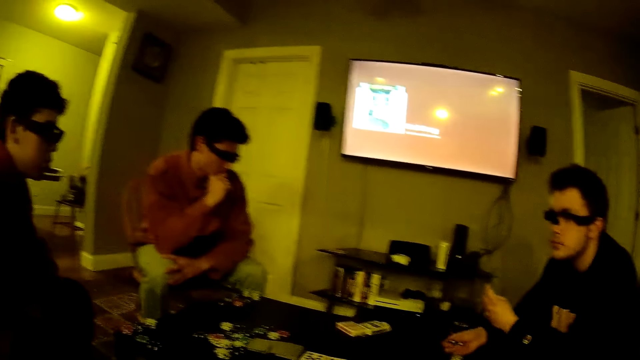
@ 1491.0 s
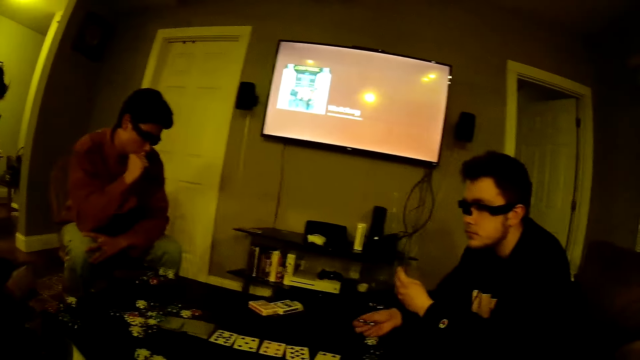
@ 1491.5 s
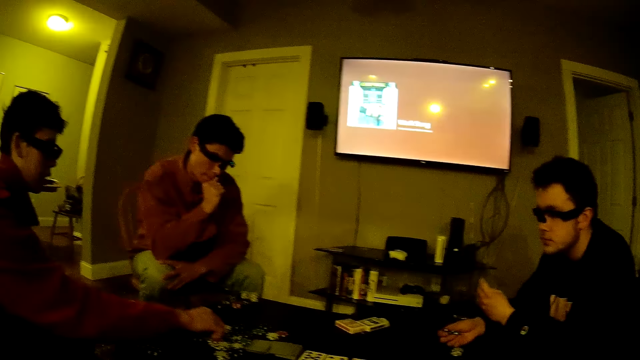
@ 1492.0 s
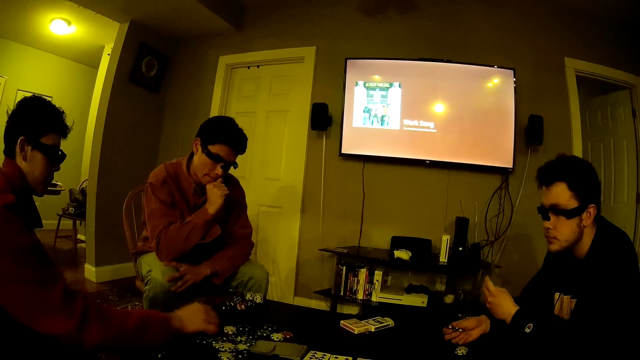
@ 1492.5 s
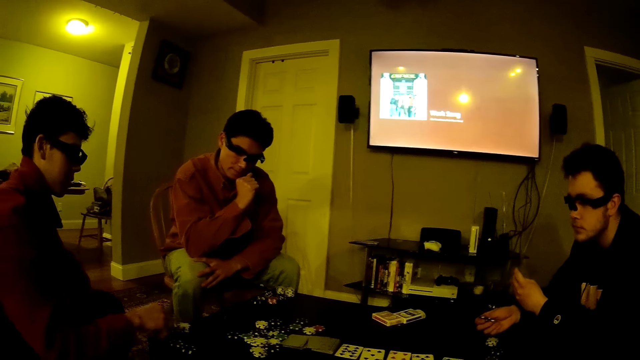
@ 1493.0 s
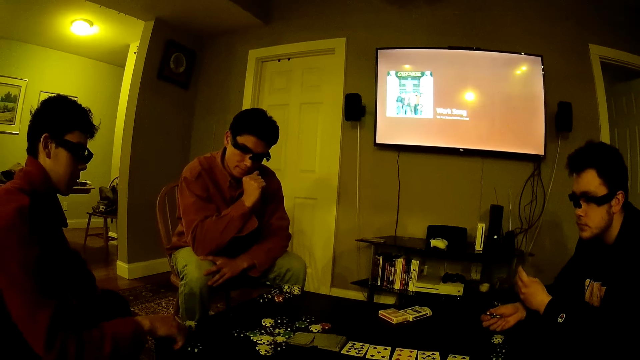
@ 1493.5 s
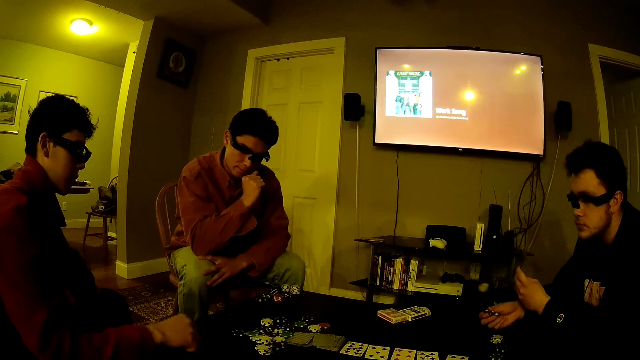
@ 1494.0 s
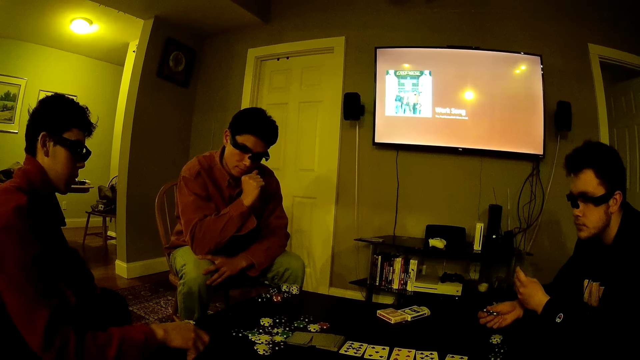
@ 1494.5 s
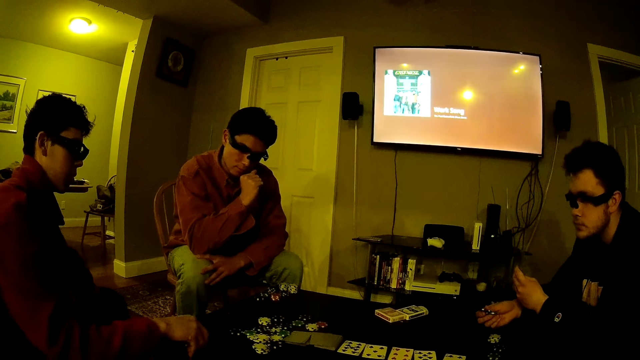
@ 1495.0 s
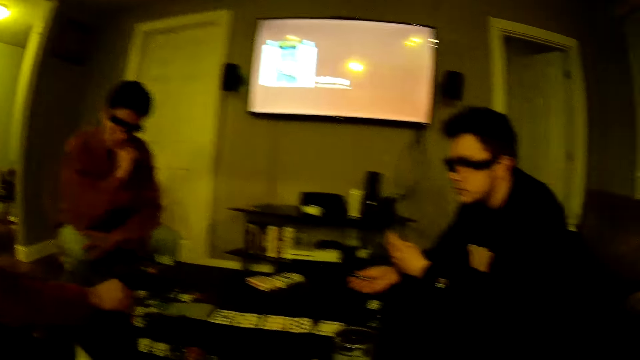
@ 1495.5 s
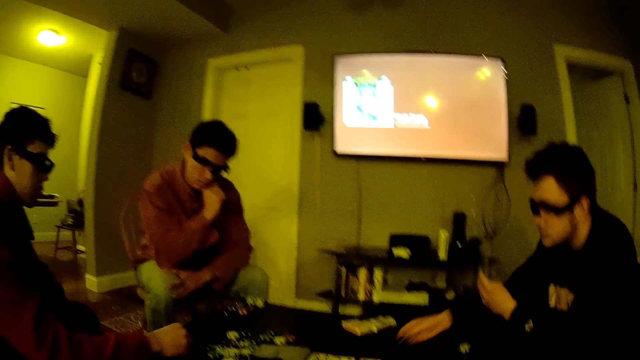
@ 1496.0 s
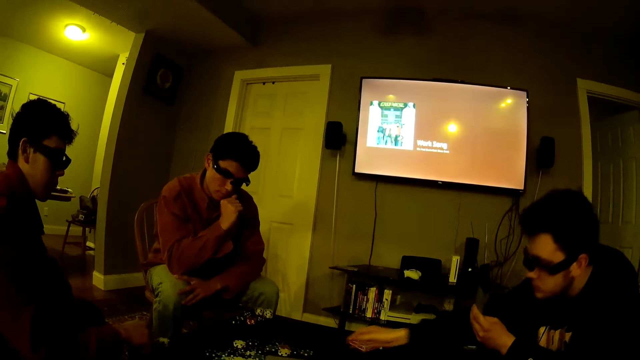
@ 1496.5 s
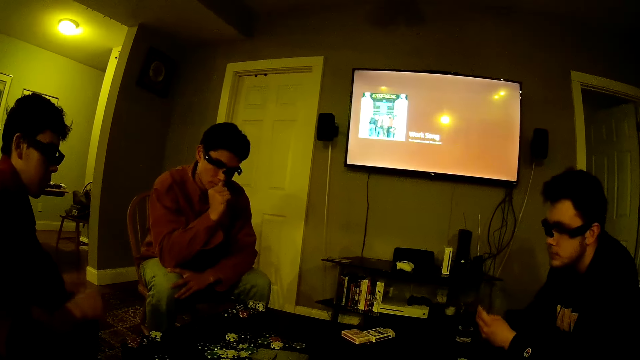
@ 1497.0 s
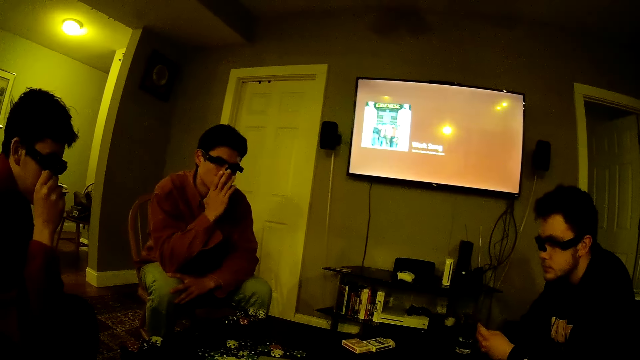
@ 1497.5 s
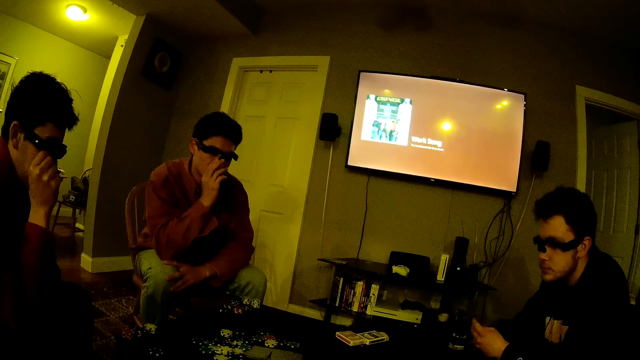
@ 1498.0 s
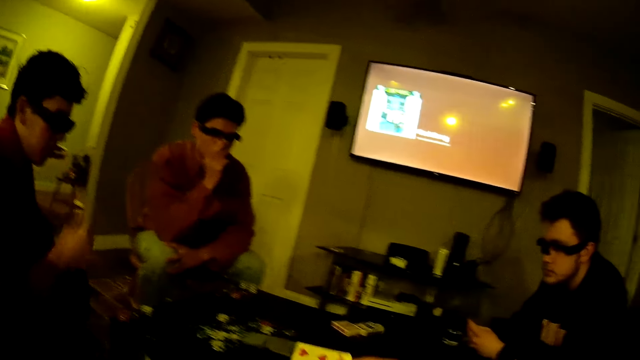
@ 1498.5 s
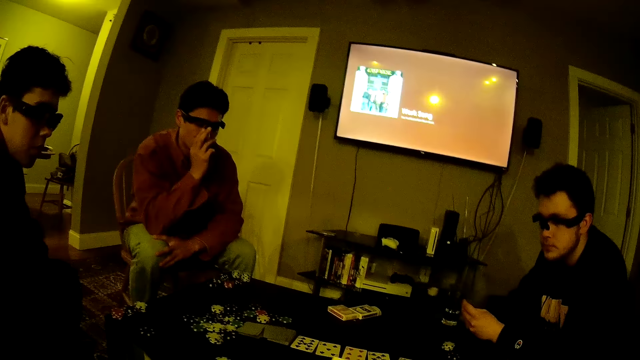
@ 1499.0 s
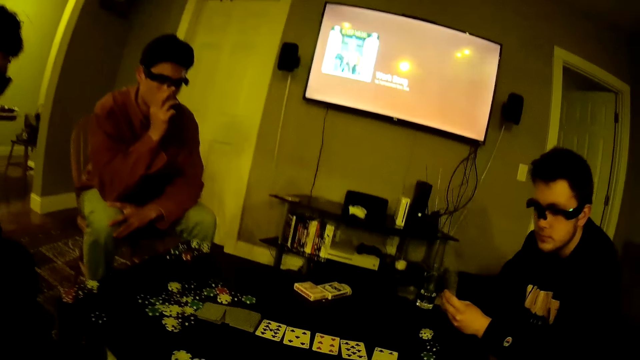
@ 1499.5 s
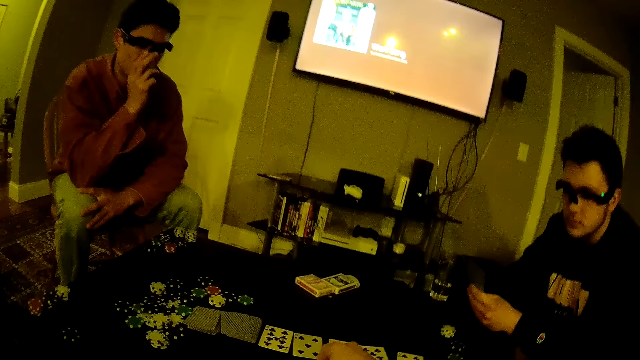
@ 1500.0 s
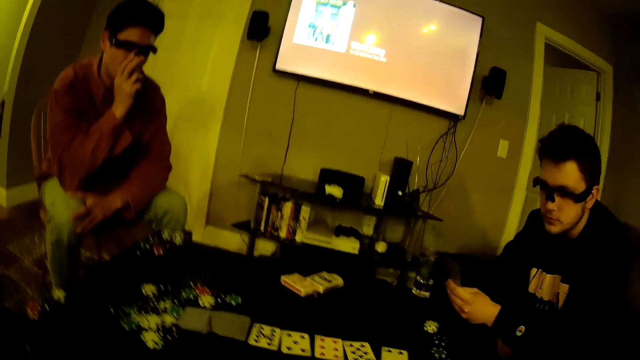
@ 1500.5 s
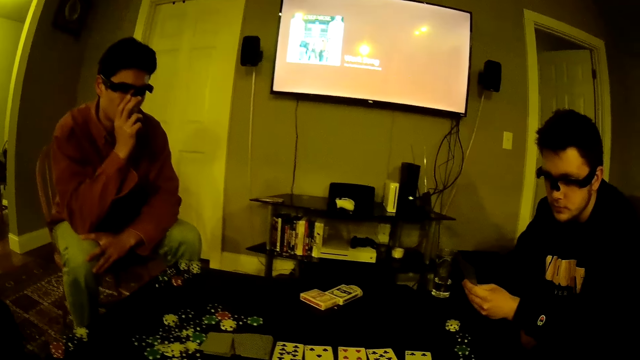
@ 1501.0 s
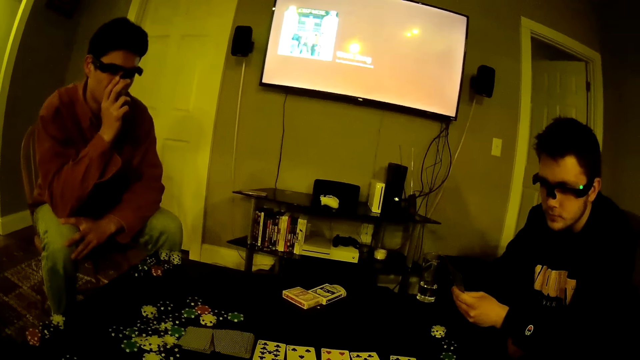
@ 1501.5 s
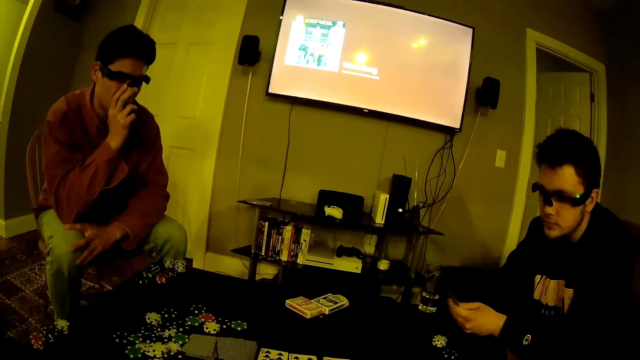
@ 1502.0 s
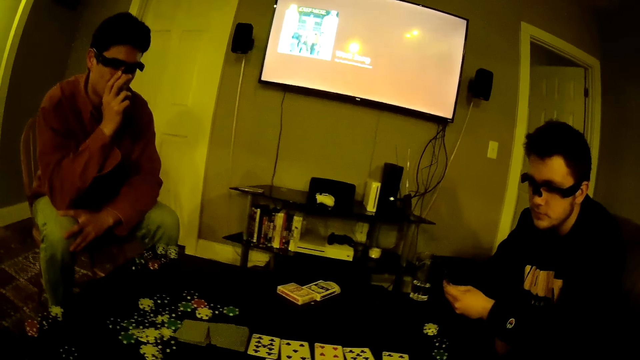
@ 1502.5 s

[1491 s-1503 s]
A man picks up a poker chip from the table with his right hand. The man drops the poker chip on the table with his right hand. The man picks up a poker chip from the table with his right hand. The man drops the poker chip on the table with his right hand. Another man drops a poker chip on the table with his right hand. The first man touches his face. The camera wearer interacts with a third man, the first man and the other man. He drops a poker card on the table with his right hand.

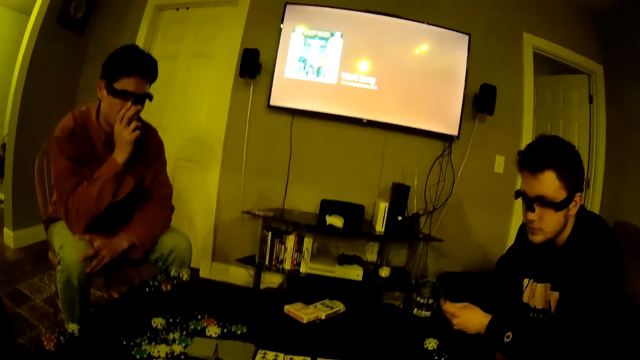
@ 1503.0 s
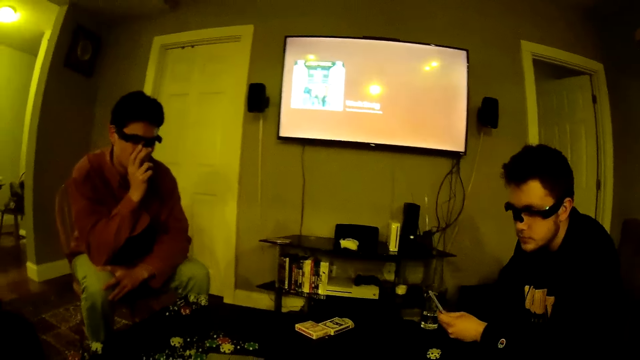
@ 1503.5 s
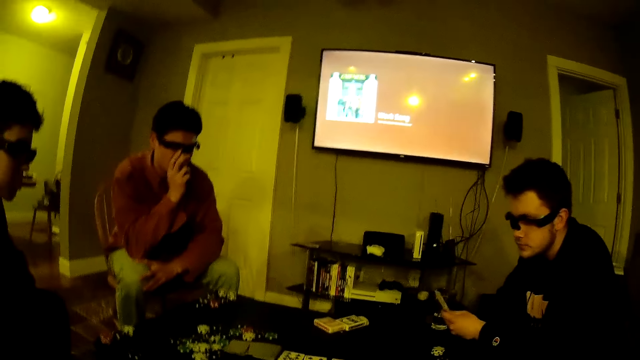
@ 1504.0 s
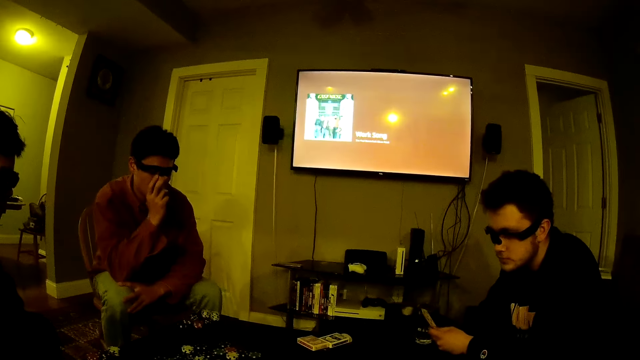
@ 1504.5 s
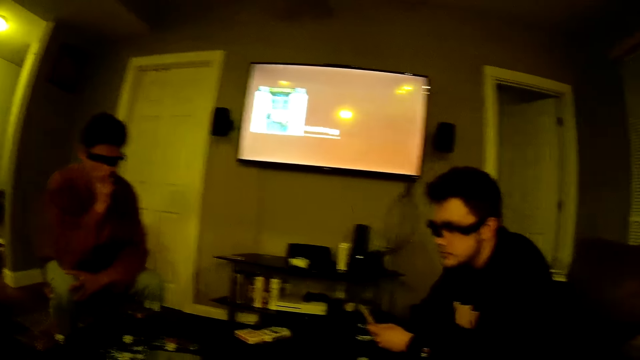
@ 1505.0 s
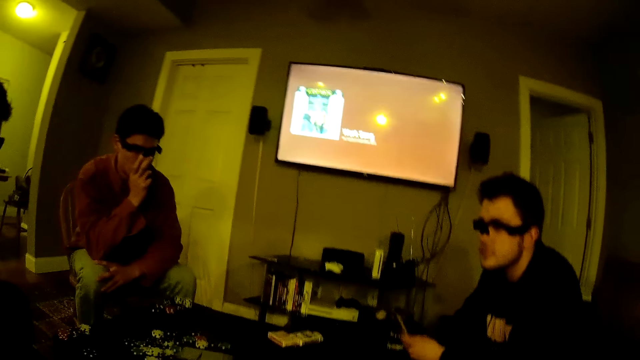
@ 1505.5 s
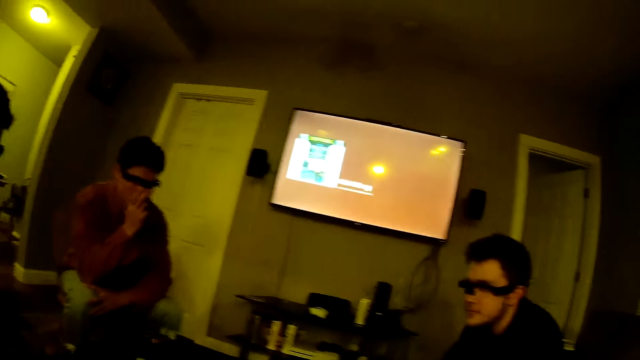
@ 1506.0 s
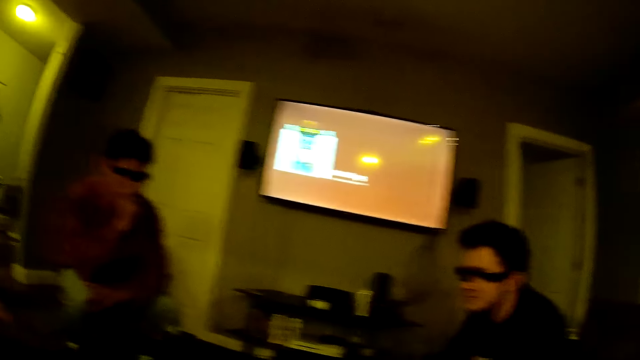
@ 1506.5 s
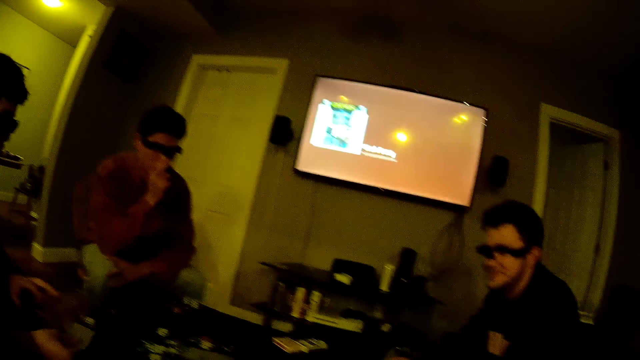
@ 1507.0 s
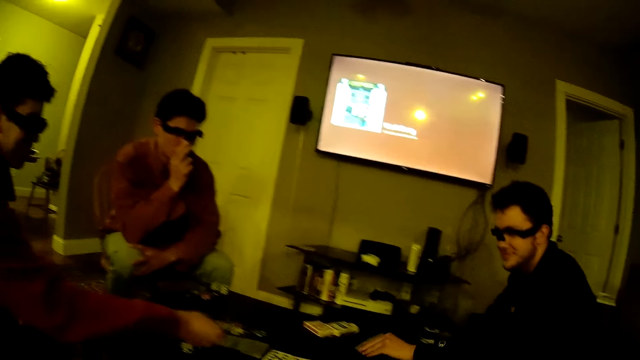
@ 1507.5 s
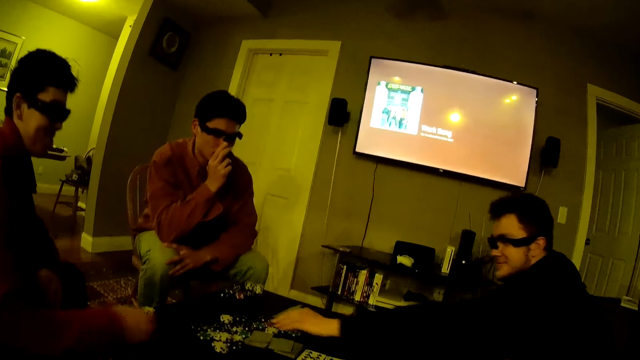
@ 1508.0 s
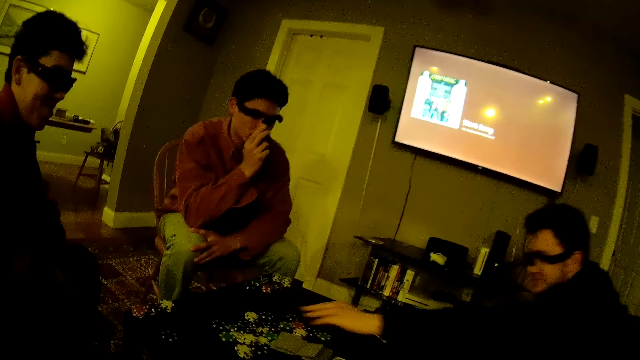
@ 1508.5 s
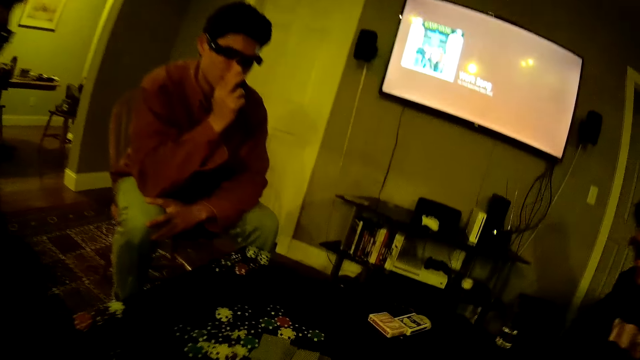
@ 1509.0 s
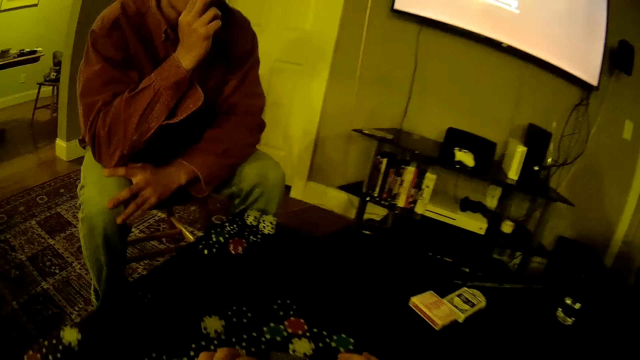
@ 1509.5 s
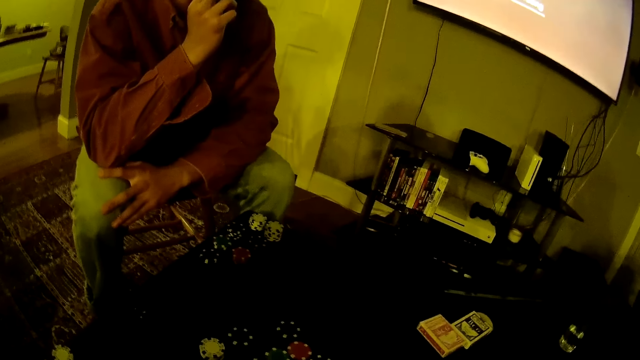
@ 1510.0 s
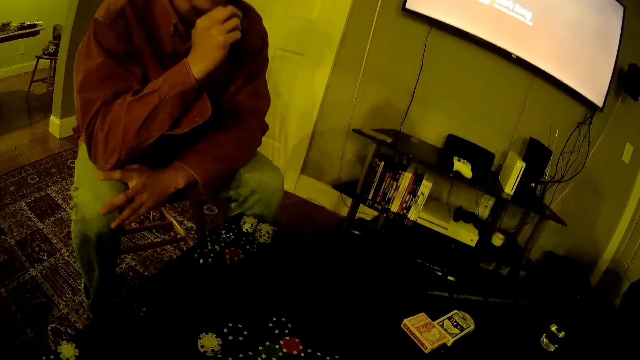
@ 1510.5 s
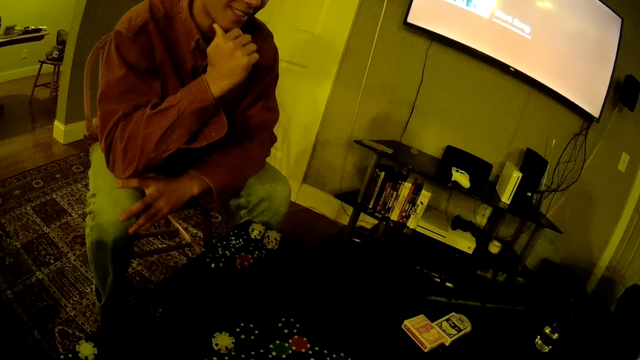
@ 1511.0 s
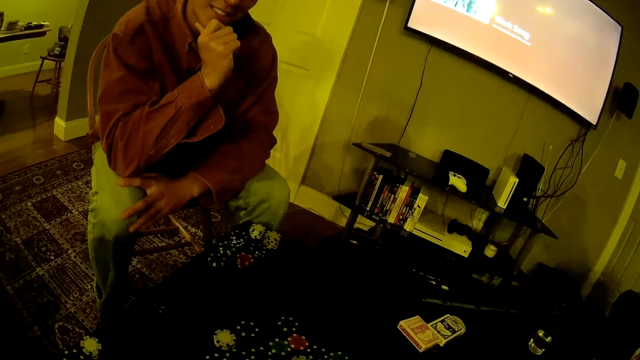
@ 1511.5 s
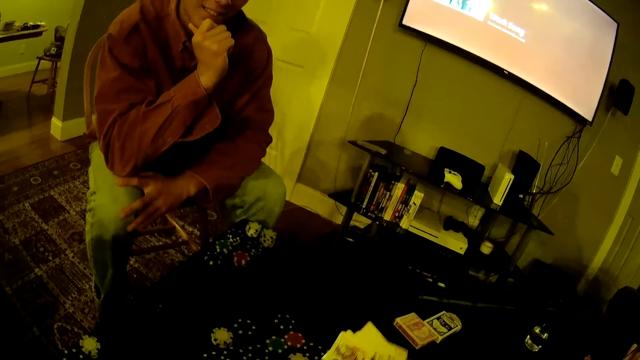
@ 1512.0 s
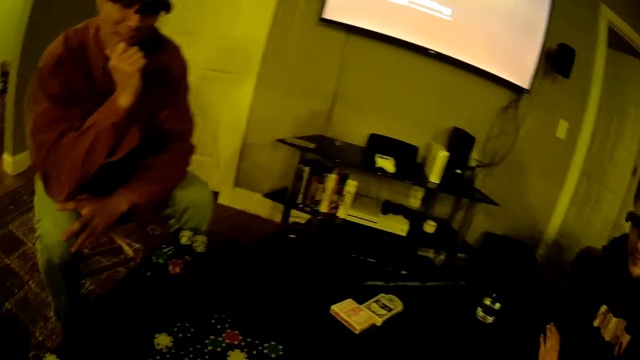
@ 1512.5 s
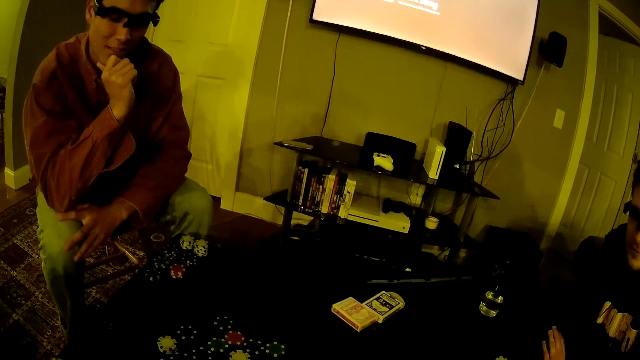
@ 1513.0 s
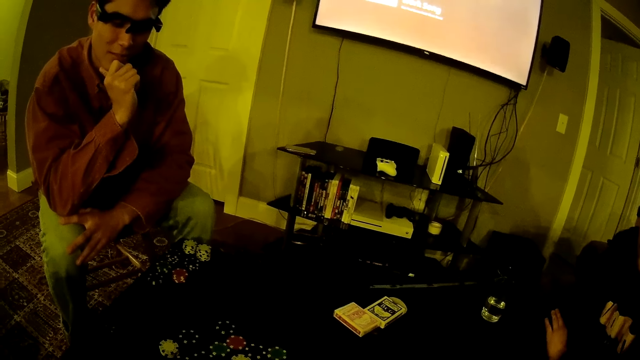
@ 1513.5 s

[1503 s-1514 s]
A man drops a poker card on the table with his right hand. Another man drops a poker card on the table with his left hand. The camera wearer packs the poker cards from the table with his right hand. He interacts with a third man, the first man and the other man.
